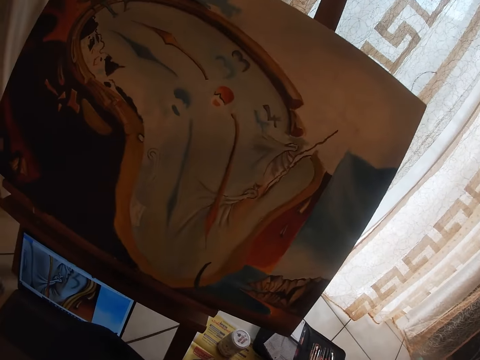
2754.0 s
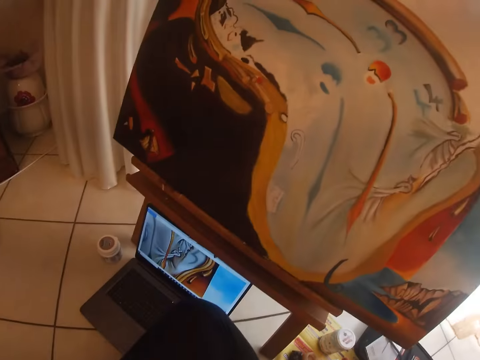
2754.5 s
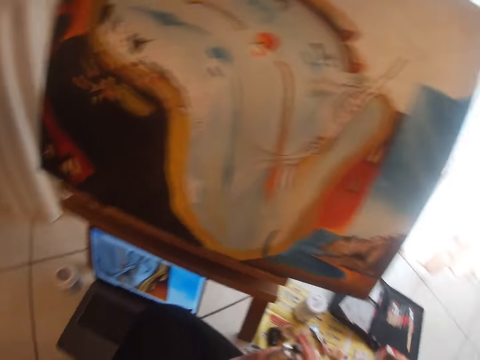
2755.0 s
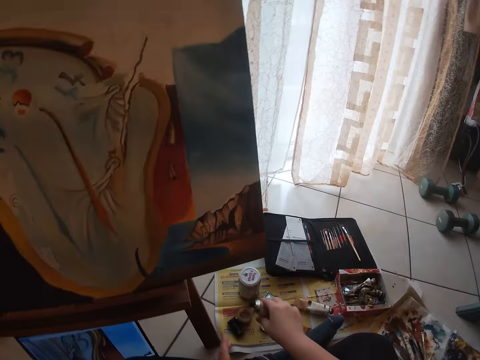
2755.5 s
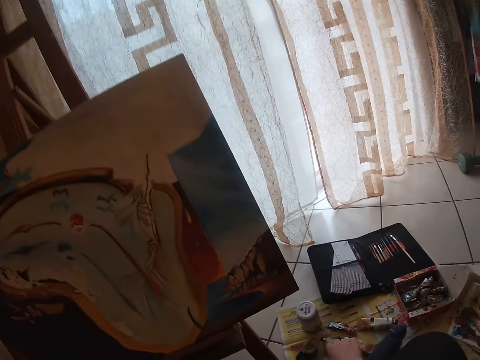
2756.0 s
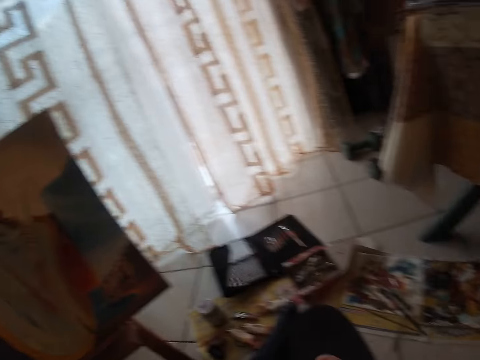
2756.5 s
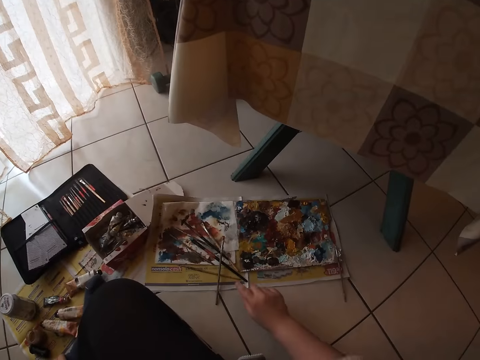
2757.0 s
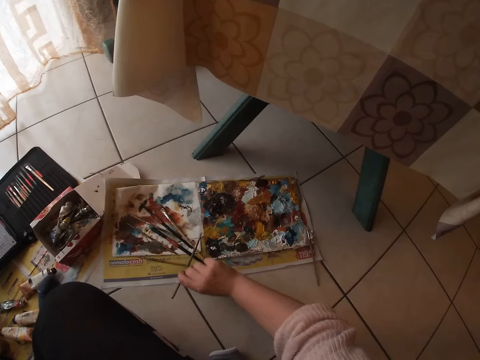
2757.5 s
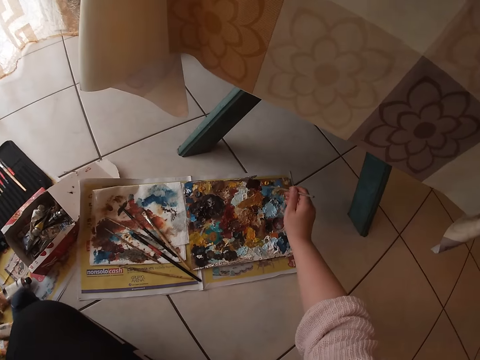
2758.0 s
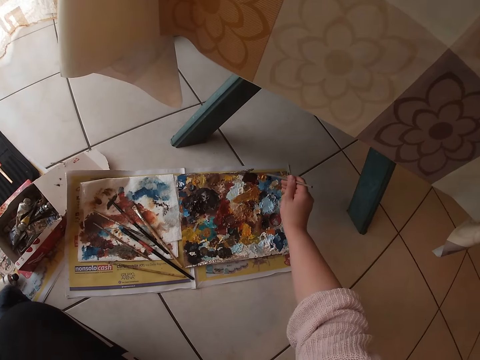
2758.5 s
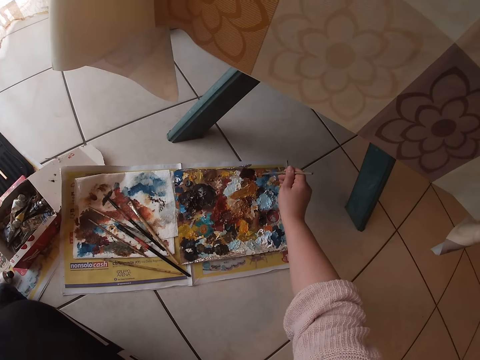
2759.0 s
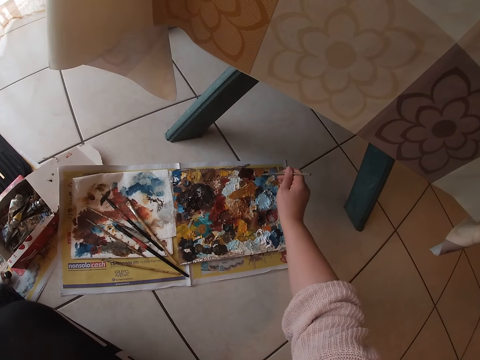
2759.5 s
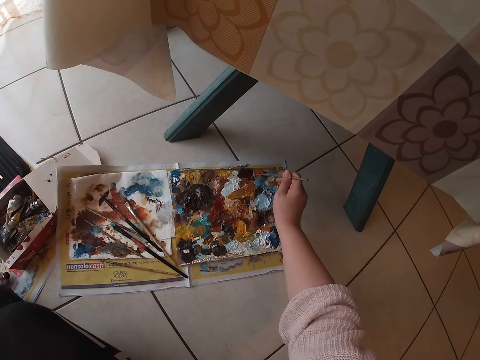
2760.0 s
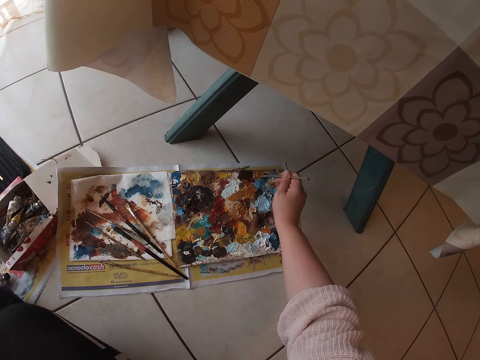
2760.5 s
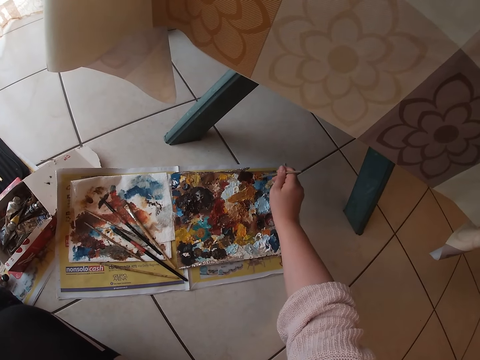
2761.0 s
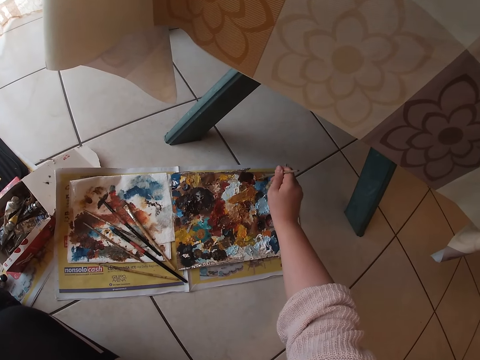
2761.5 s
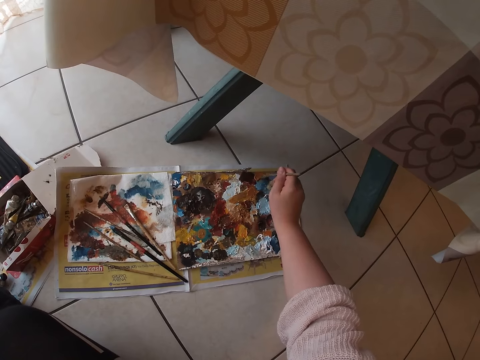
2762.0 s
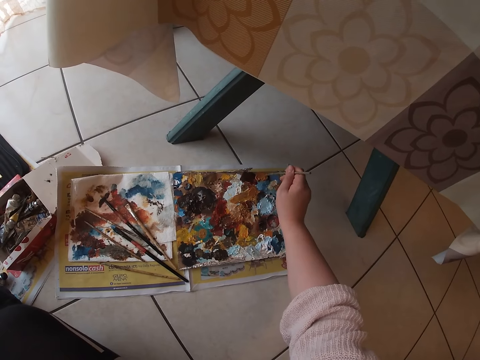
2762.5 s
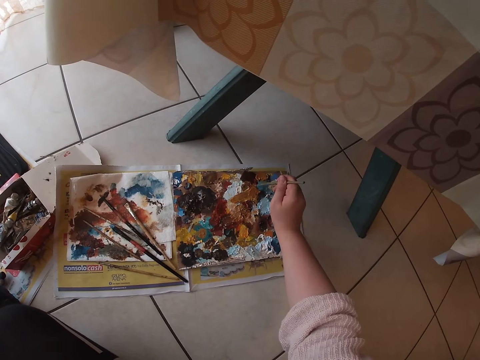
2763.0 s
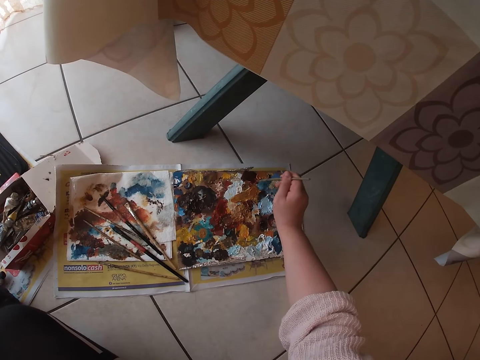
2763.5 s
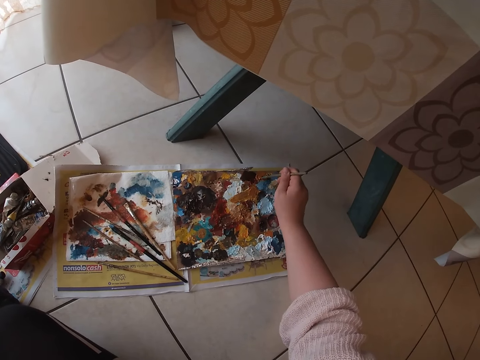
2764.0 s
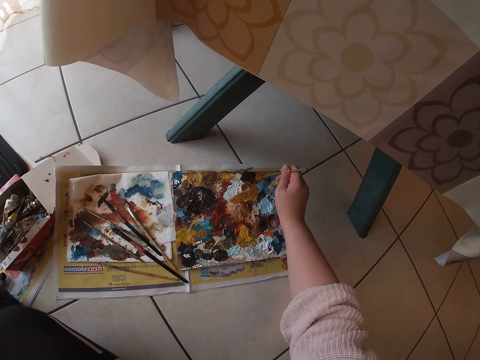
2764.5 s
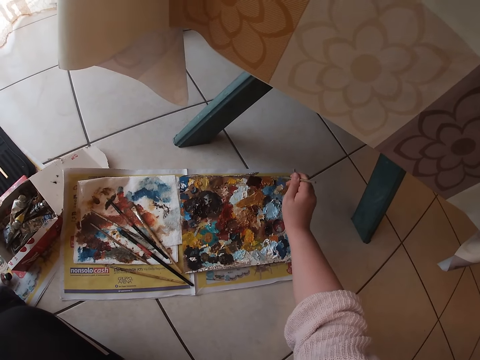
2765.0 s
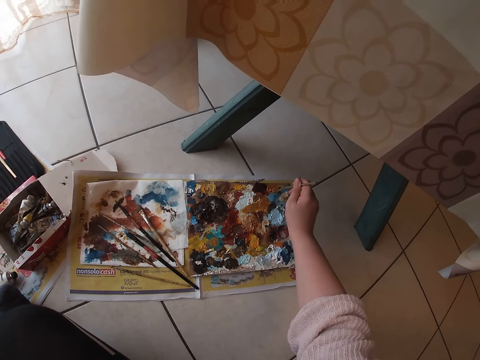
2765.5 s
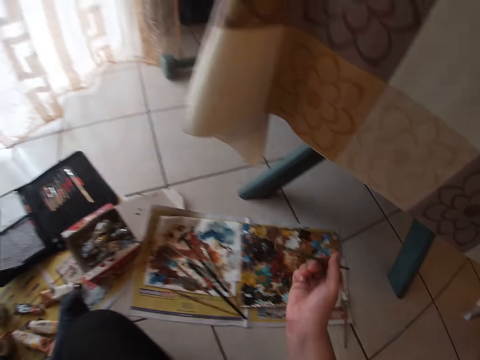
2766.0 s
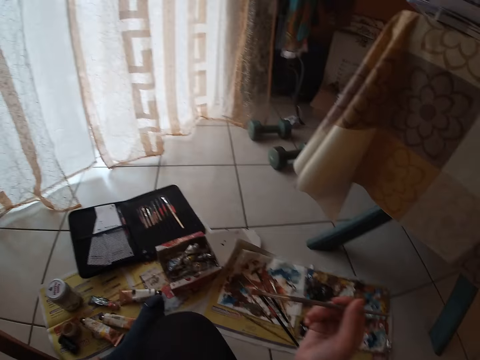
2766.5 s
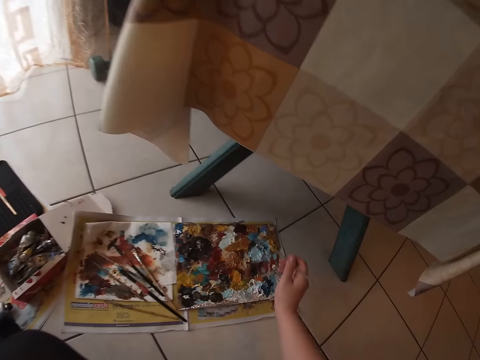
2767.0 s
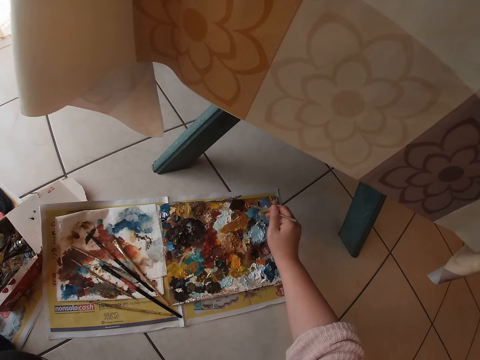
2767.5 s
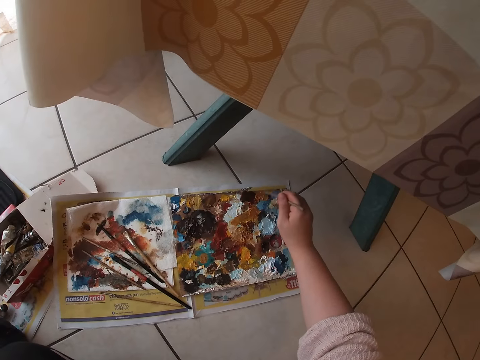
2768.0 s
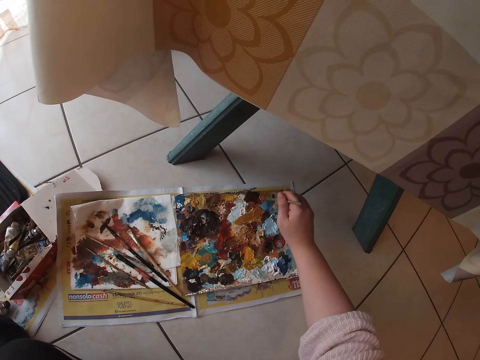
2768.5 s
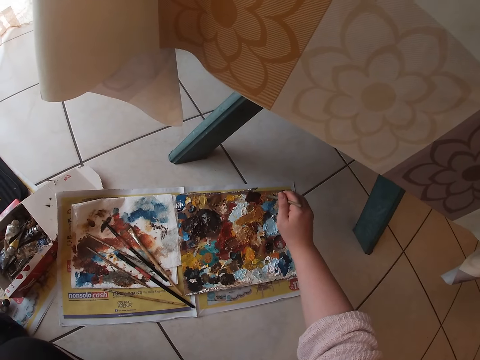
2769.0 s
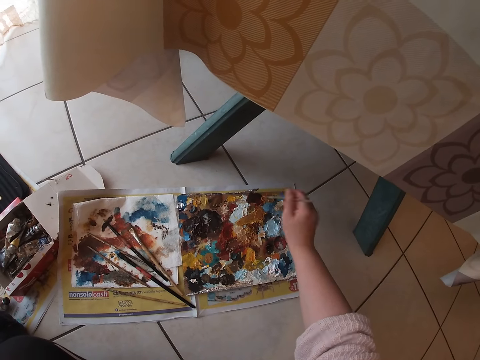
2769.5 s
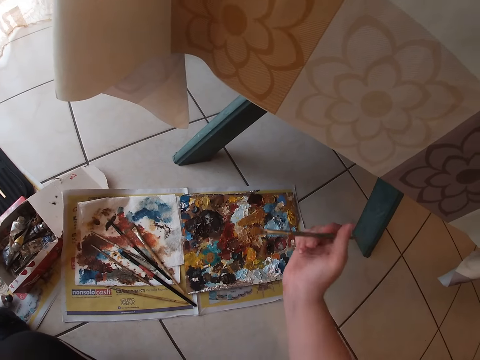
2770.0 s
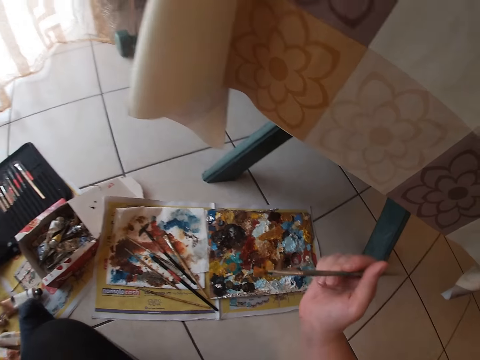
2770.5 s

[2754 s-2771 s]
The camera wearer drops the acrylic tube on the floor. He picks up the brush on the floor with his right hand. He mixes paints on the palette with the brush. He scoops some paint from the paint palette. He holds the brush with his right hand. He touches the palette with the brush. He scoops some paint from the paint palette.

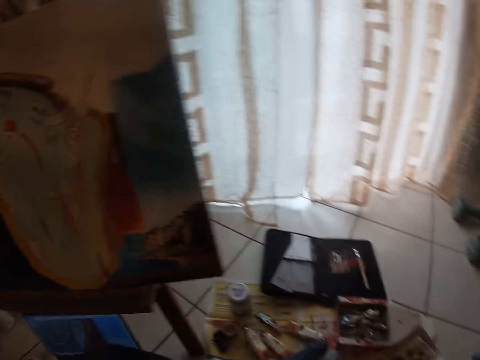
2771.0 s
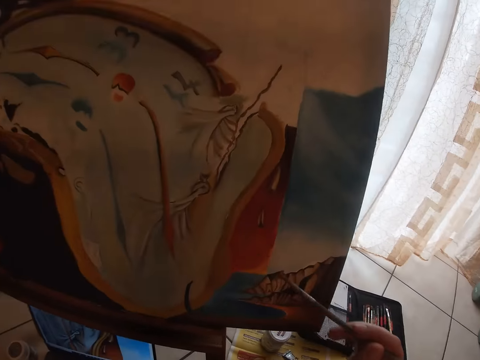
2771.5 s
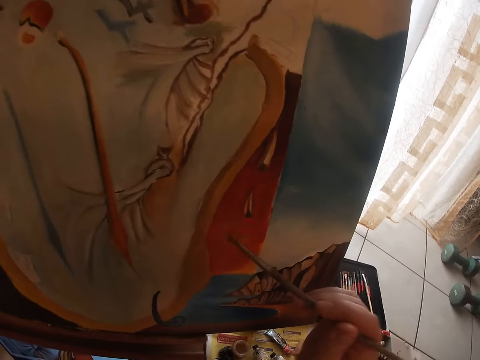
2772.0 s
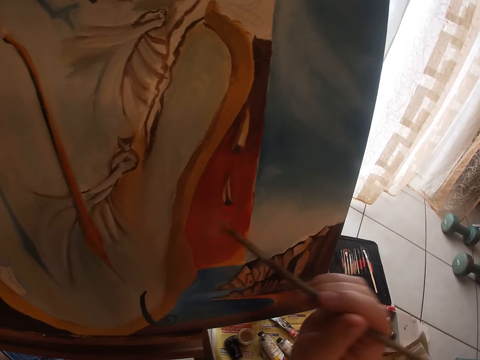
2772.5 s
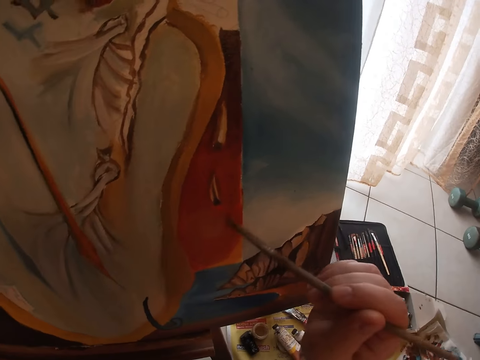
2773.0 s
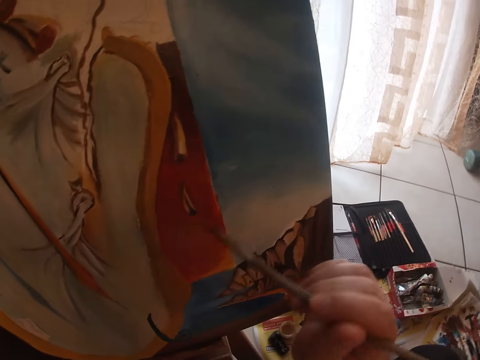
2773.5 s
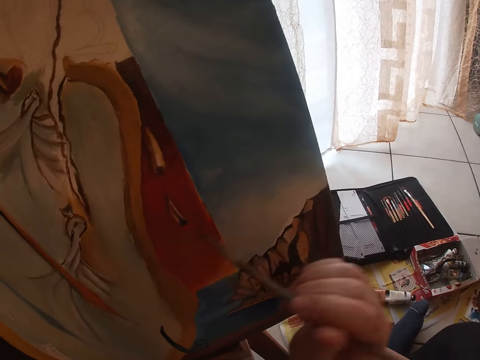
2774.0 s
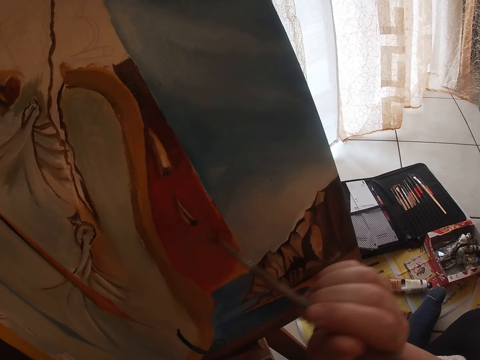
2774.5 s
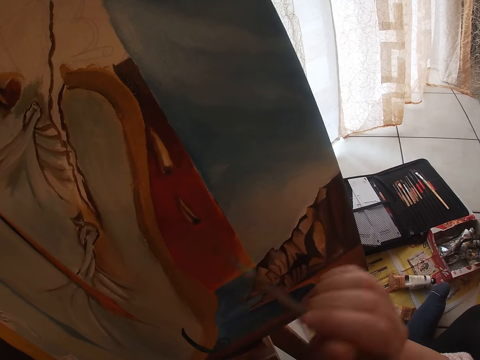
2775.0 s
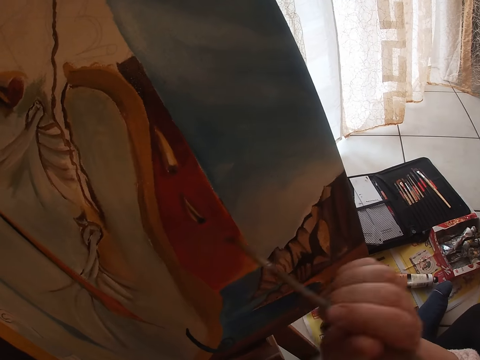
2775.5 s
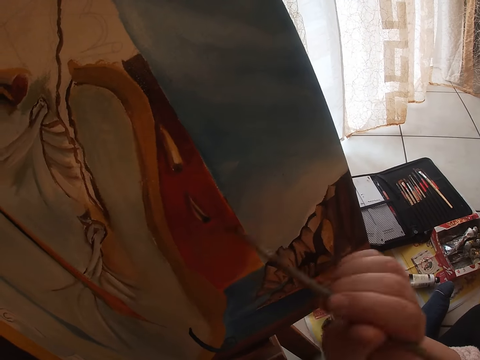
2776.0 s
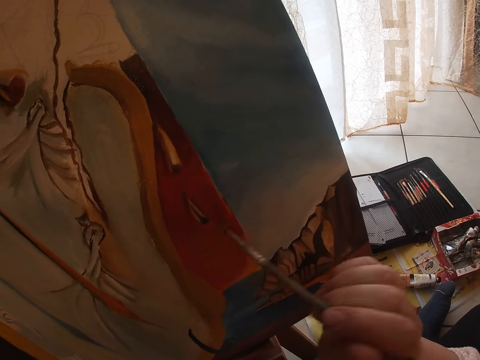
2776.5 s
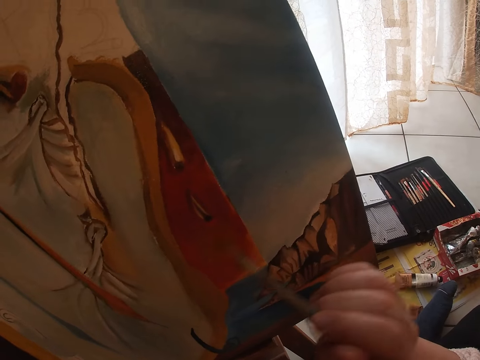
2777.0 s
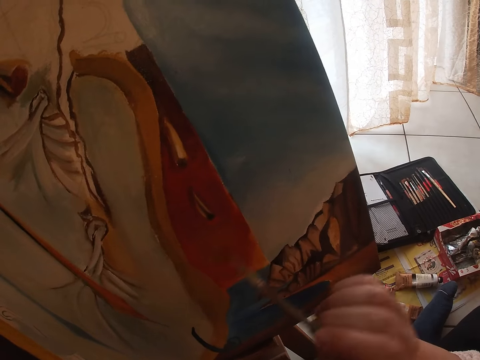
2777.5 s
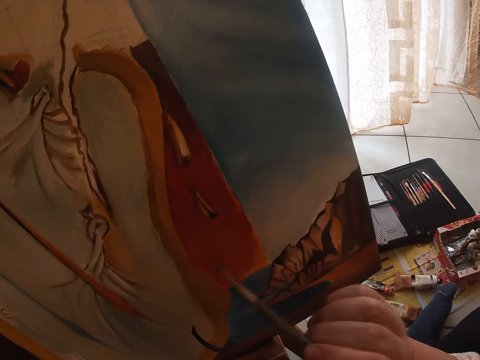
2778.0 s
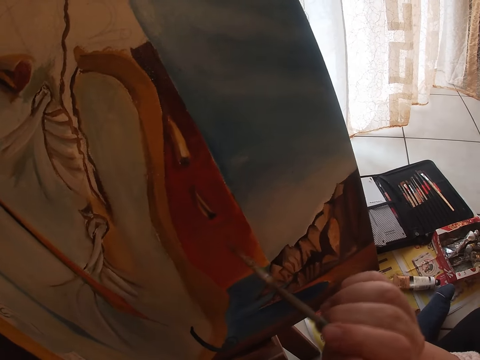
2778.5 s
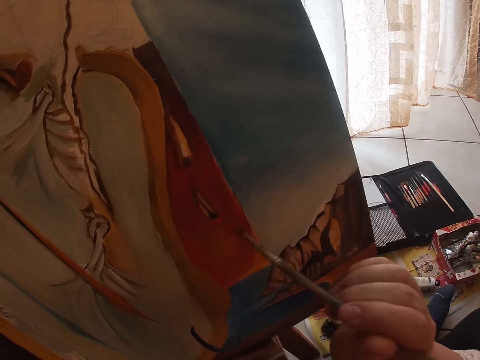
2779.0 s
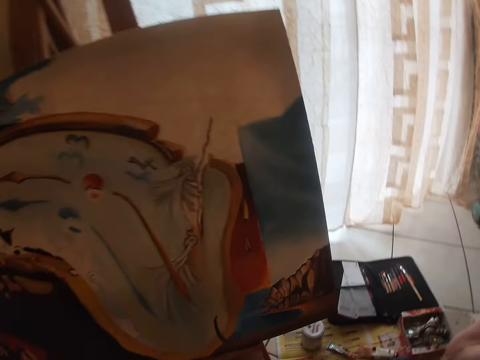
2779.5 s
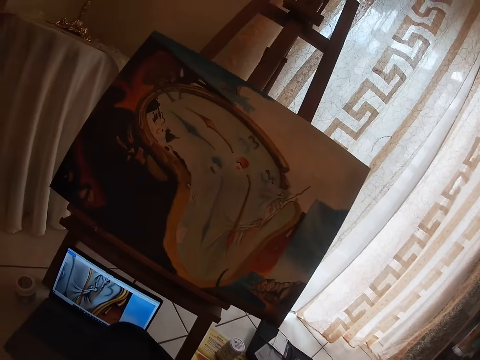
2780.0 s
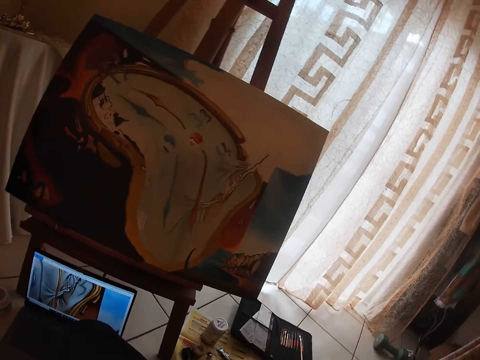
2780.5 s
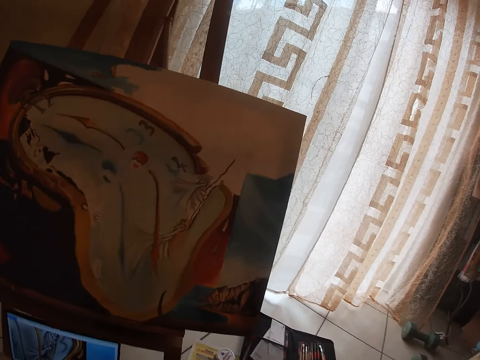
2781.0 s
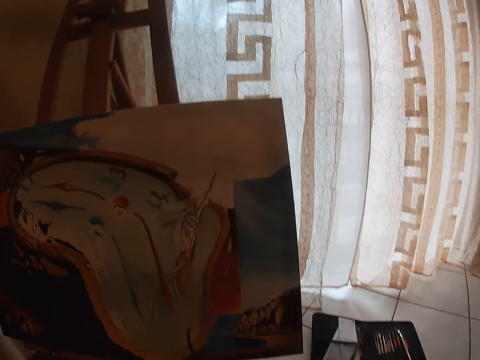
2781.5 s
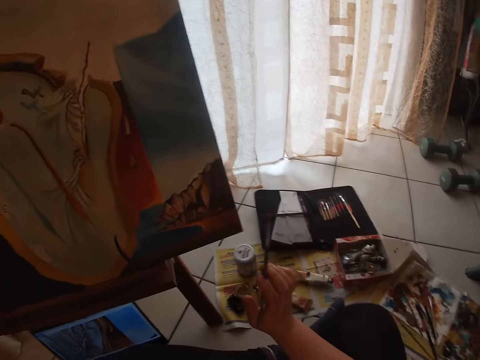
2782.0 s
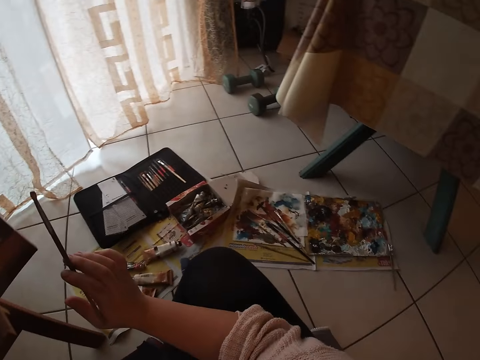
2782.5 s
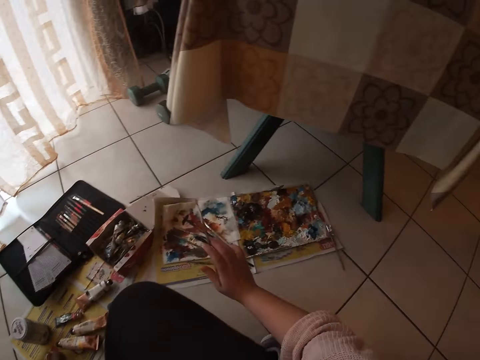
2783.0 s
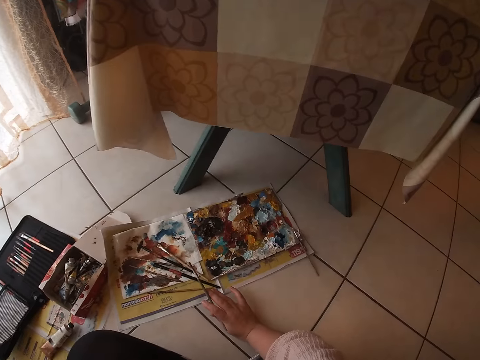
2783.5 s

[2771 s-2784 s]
The camera wearer paints the painting on the canvas using the paintbrush in his right hand. He looks at the painting. He holds the brush with his right hand. He puts the paintbrush on the paint palette. He puts the brush in his right hand on the floor.
